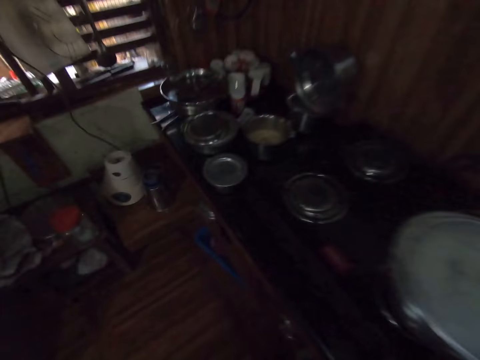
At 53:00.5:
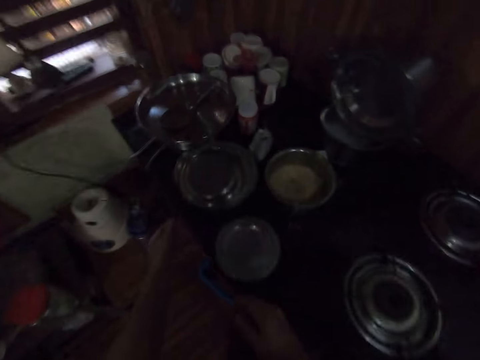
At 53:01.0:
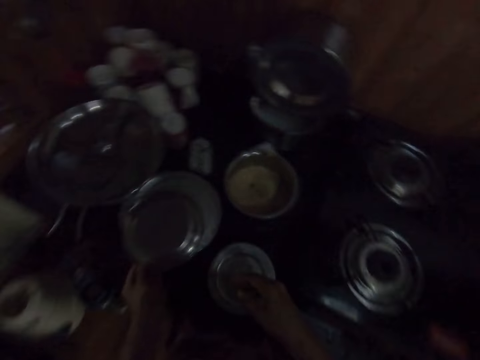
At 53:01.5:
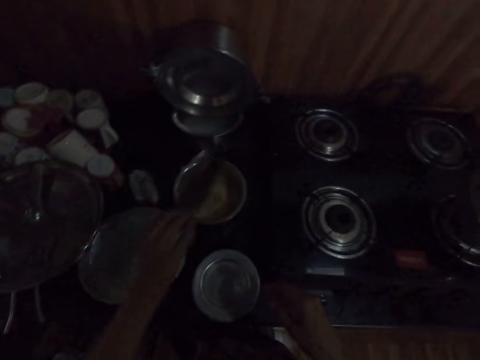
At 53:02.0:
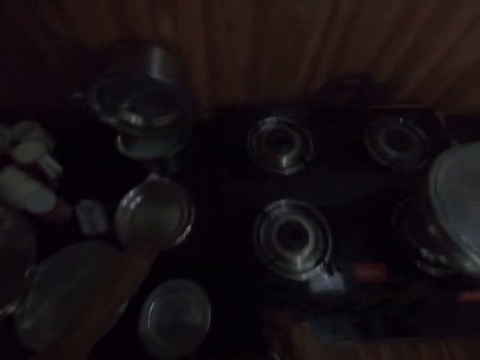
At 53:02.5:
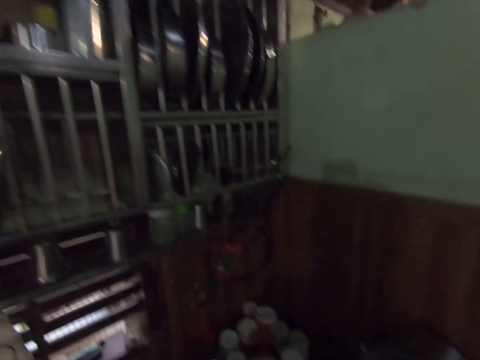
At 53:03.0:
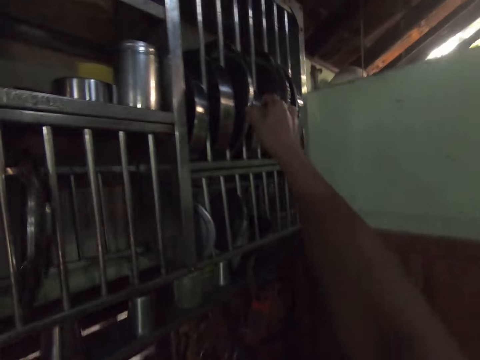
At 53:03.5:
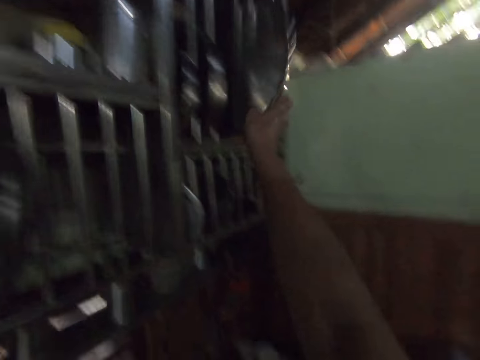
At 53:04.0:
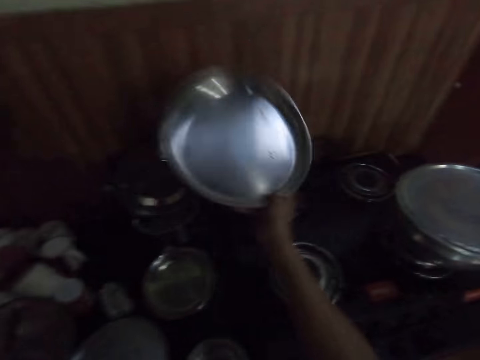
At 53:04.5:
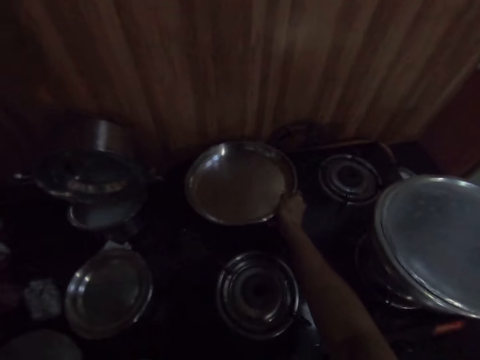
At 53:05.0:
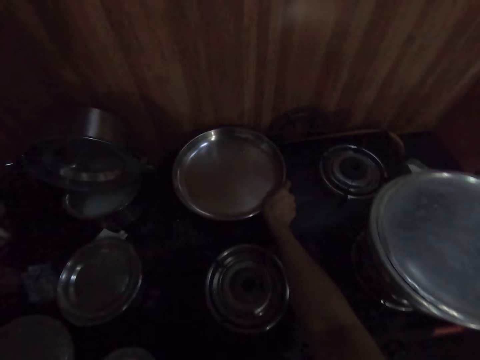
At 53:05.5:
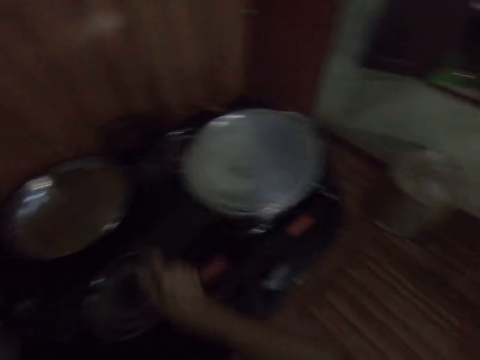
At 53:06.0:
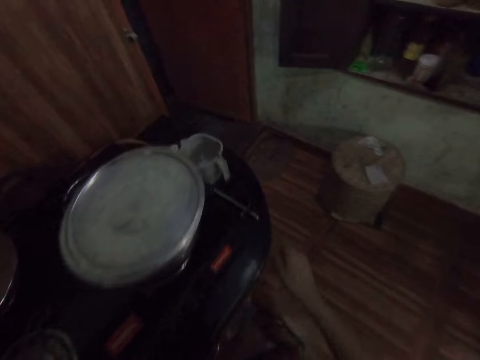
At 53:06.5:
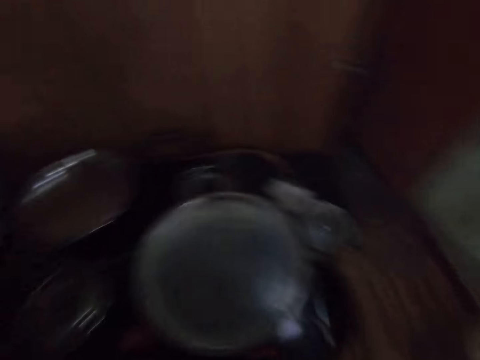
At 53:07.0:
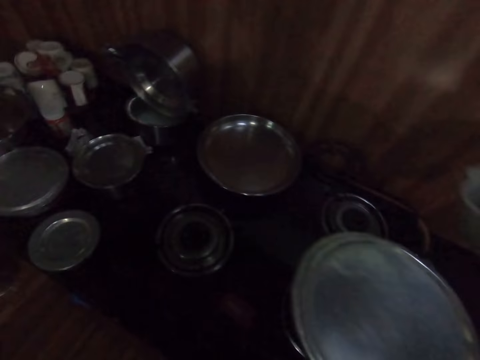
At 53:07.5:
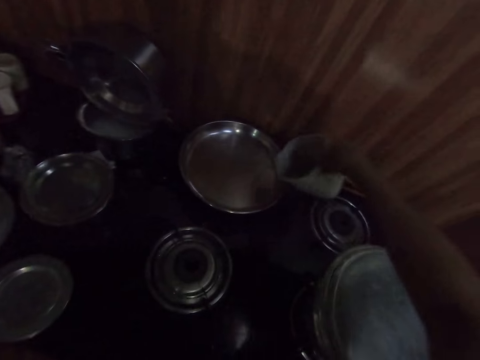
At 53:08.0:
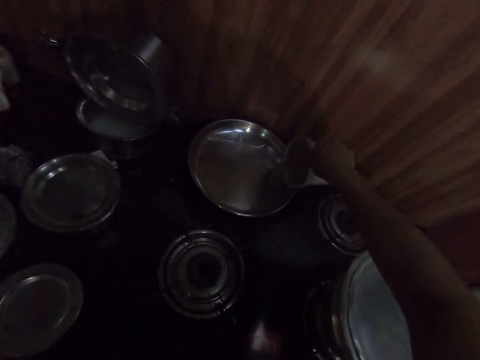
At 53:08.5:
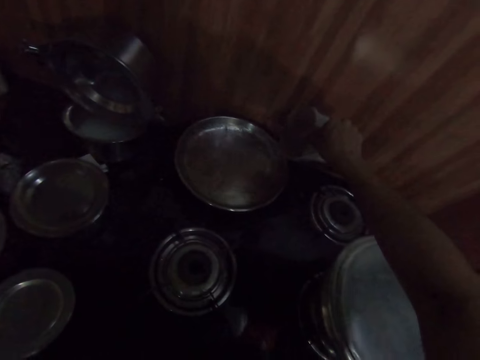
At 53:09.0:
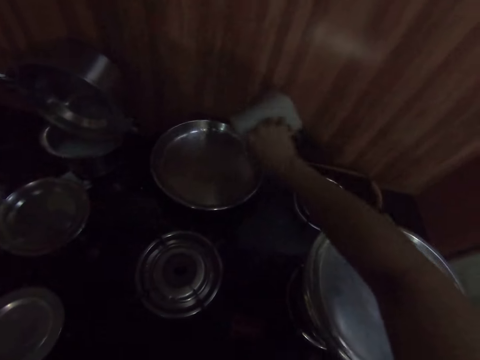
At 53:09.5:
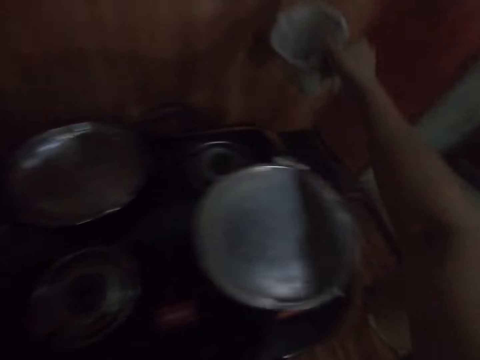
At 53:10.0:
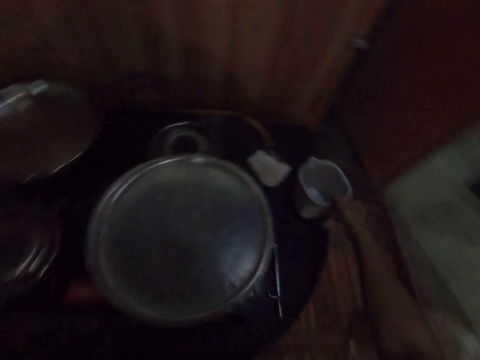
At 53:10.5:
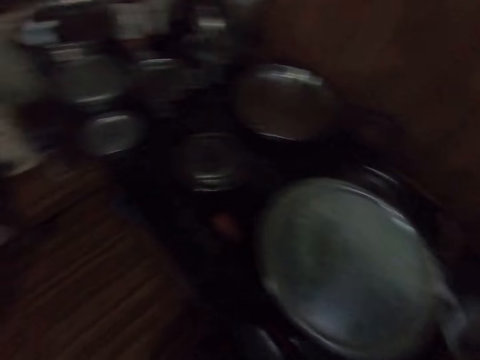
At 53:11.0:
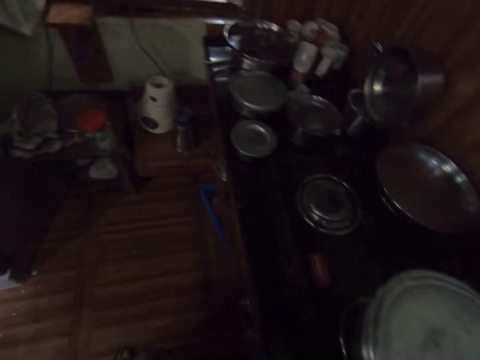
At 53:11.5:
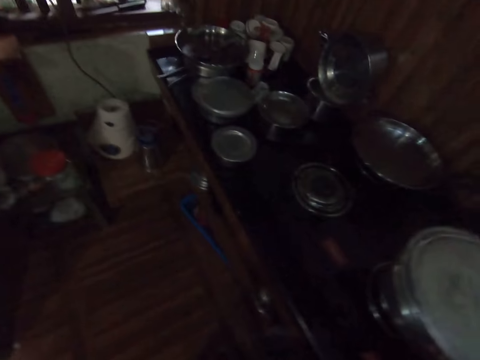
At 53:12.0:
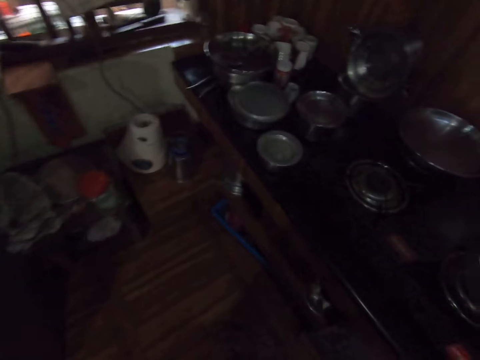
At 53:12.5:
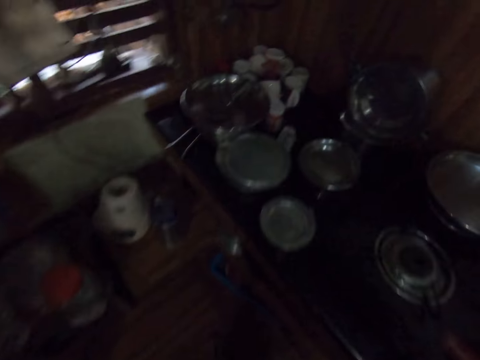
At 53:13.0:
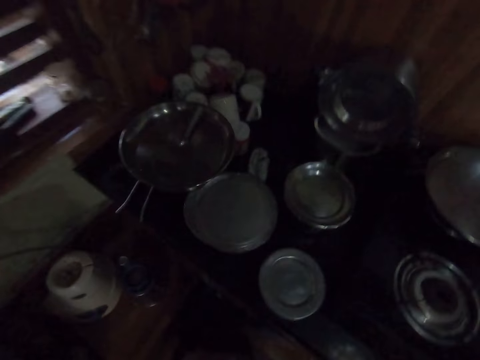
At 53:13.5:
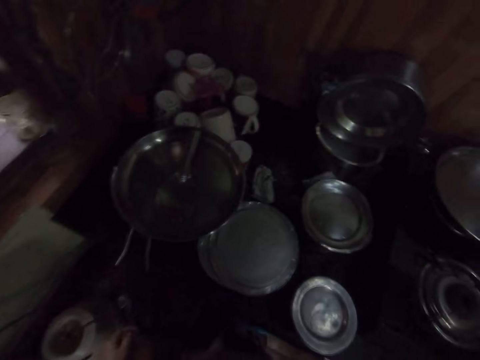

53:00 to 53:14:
The camera wearer picks up the lid on the pot on the cabinet with her left hand. She drops the lid on the porridge bowl with her left hand. She picks up a tray in the utensil rack with her right hand. She drops the tray on the cooker with her right hand. She walks. She picks up the plastic cup on the cabinet with her right hand. She pours water from the cup in the tray with her right hand. She drops the plastic cup on the cabinet with her right hand. She walks.

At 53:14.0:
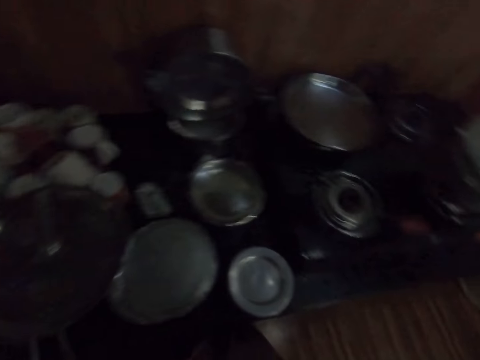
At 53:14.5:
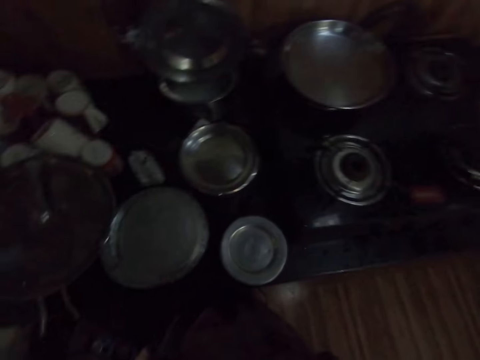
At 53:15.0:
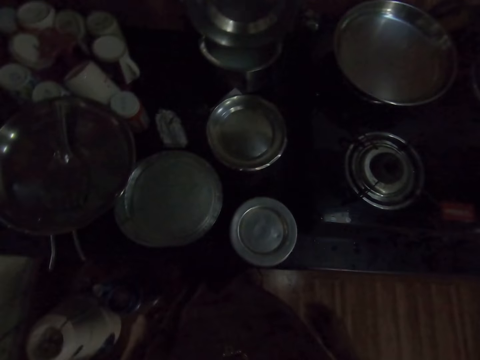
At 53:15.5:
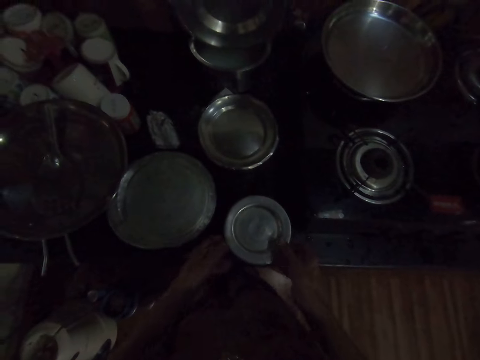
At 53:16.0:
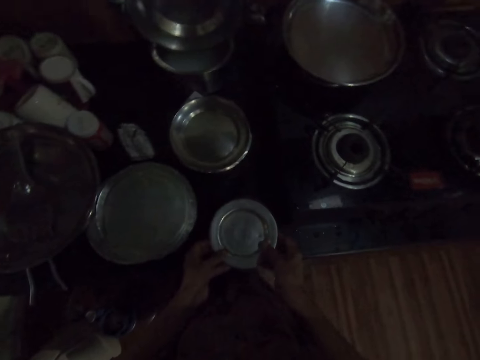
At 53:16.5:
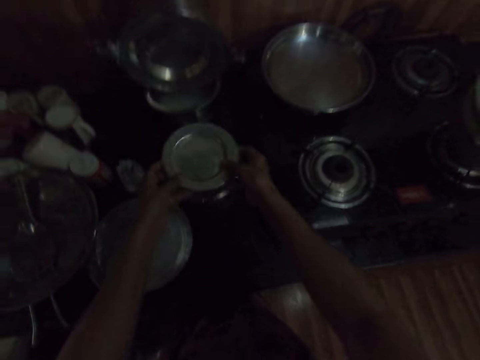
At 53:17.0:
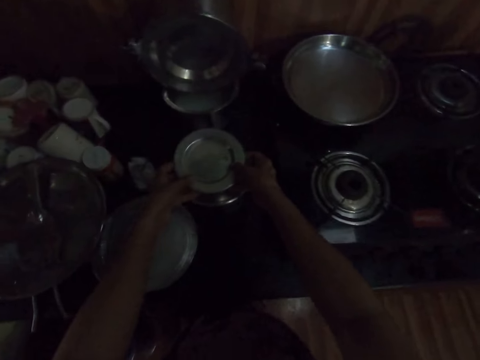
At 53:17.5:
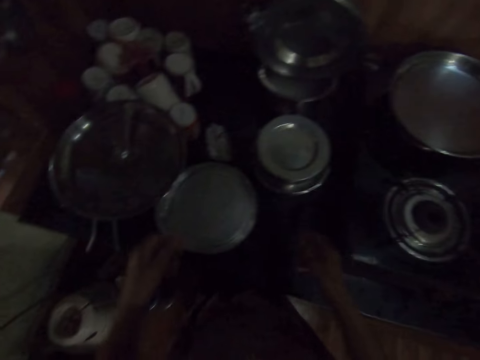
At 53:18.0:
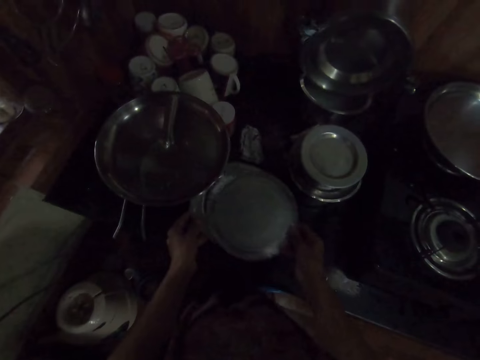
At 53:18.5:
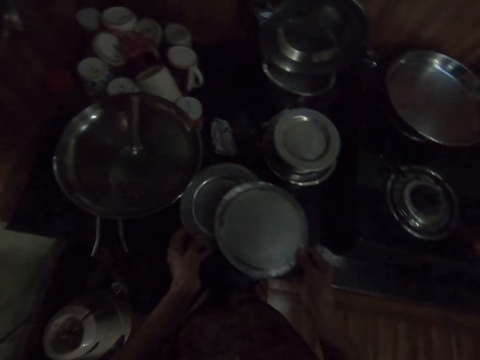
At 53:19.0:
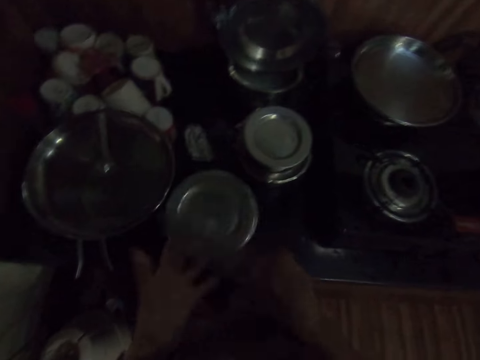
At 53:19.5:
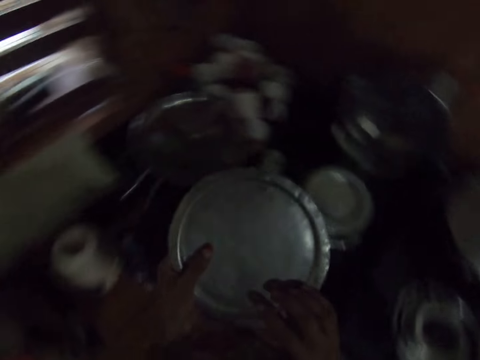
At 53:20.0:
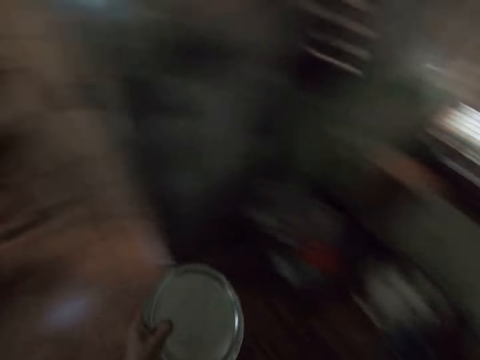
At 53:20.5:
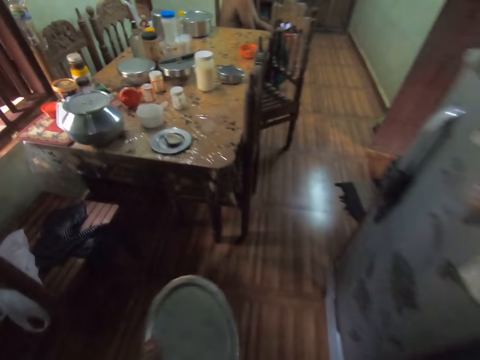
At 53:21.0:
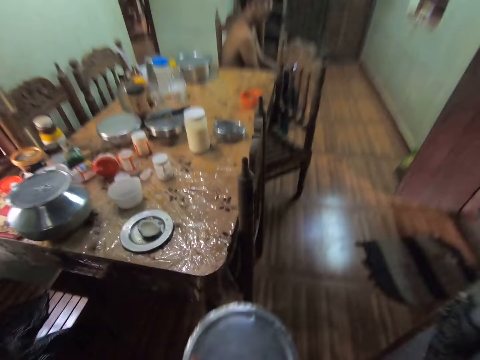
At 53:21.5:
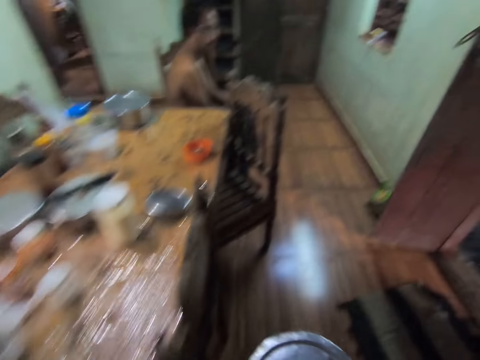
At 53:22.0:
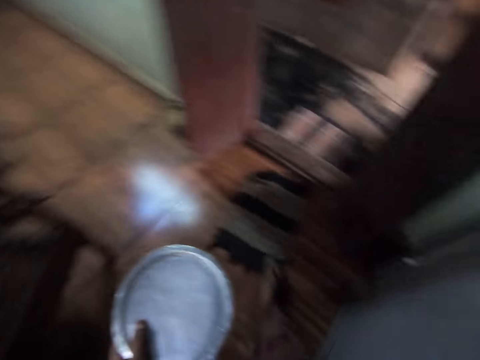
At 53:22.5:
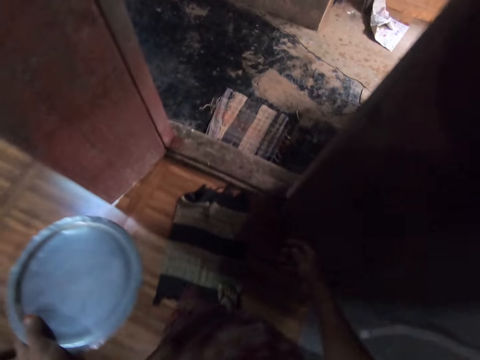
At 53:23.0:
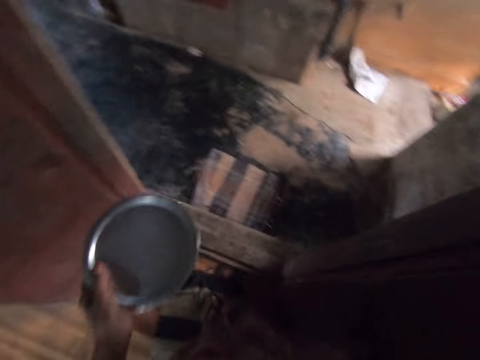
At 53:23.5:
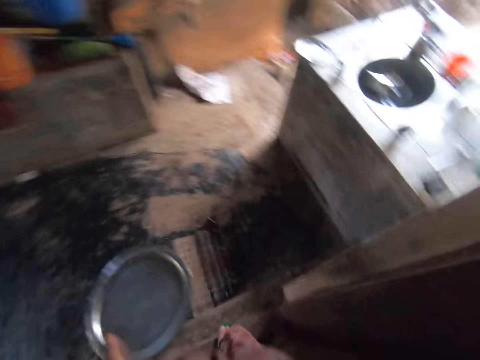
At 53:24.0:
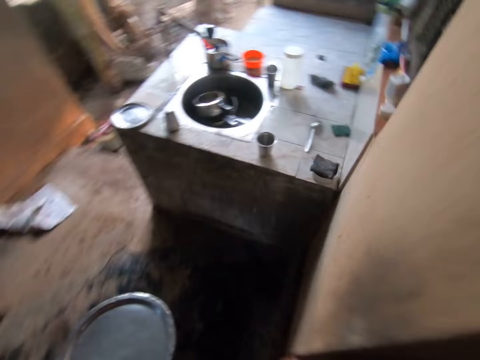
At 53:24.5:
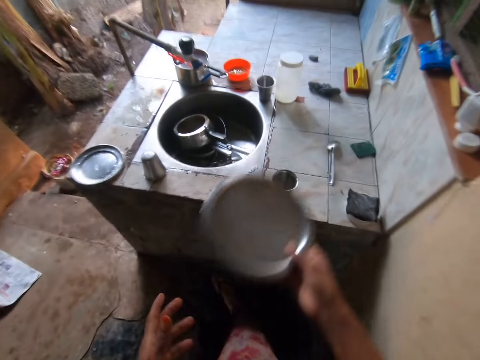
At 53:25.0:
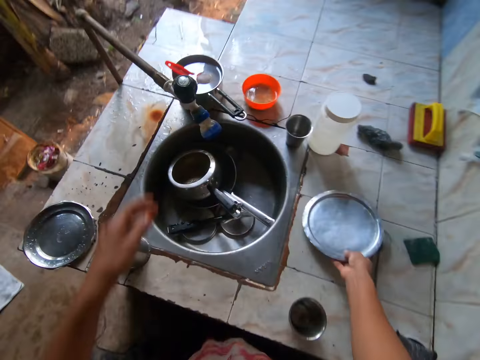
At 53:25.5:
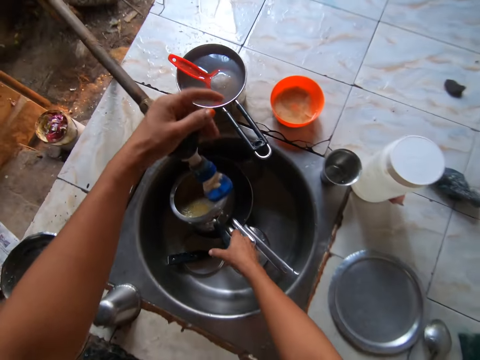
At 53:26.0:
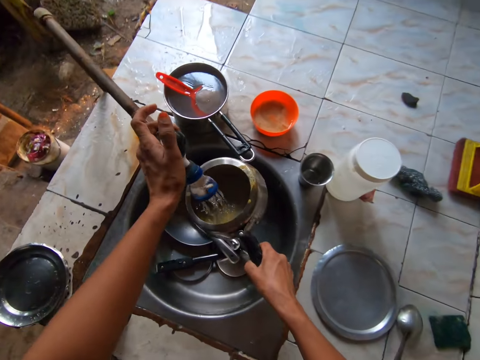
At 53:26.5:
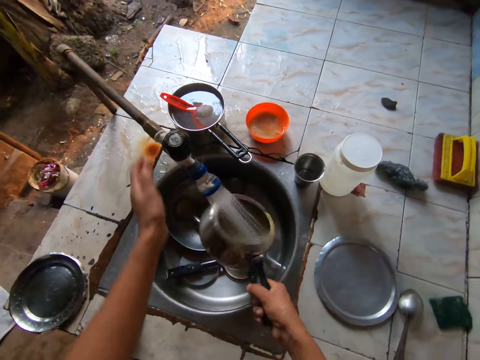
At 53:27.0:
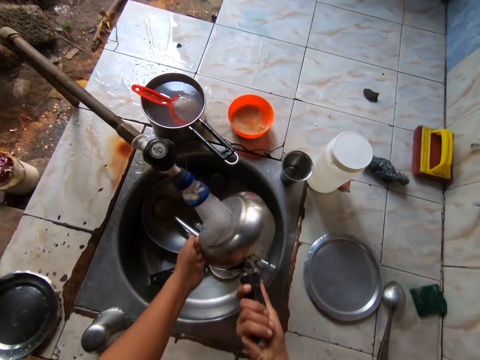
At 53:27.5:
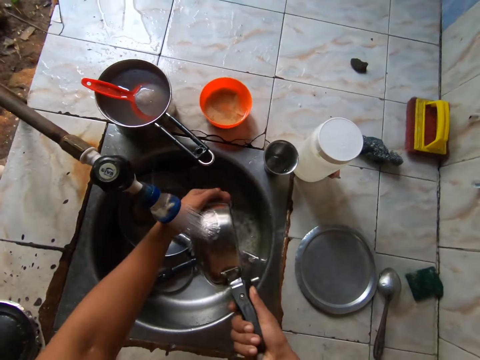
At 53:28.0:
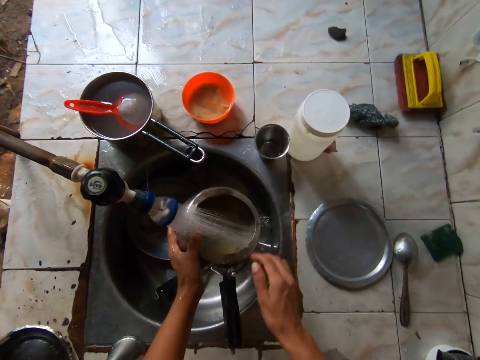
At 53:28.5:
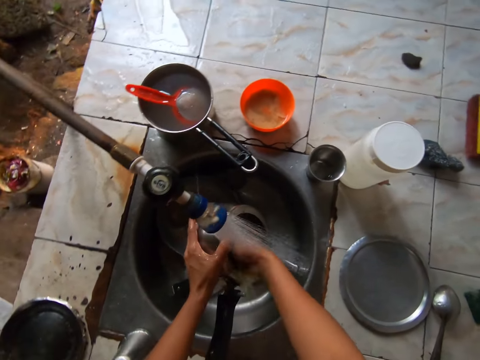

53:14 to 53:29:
The camera wearer stacks the bowl on the cabinet on the porridge bowl with her hands. She picks up the cooking pot. She holds a plate under a pot lid with her left hand. She picks up the pot lid on a pot on the cabinet with her right hand. She passes the pot lid from her right hand to her left hand. She walks from the kitchen to the backyard. She passes the pot lid from her left hand to her right hand. She drops the pot lid on the slab near a tap with her right hand. She opens the tap with her left hand. She picks up the pot in the sink with her right hand. She rinses the pot with her hands.
